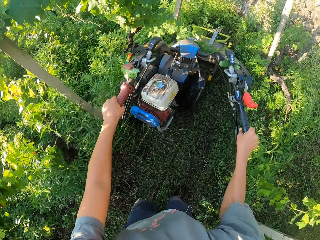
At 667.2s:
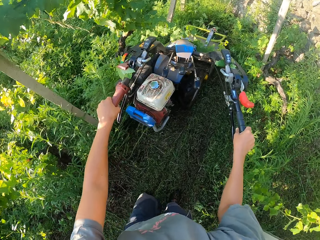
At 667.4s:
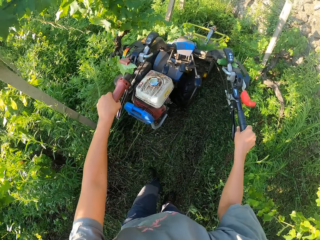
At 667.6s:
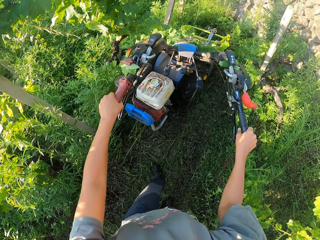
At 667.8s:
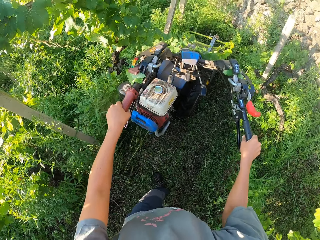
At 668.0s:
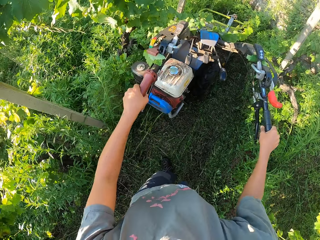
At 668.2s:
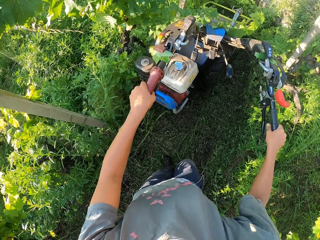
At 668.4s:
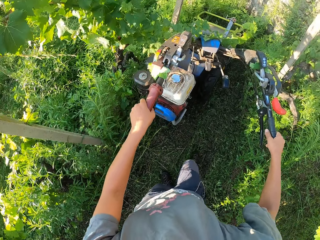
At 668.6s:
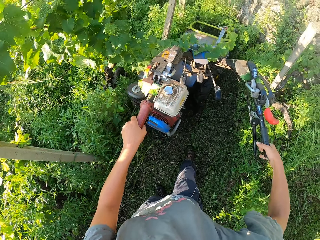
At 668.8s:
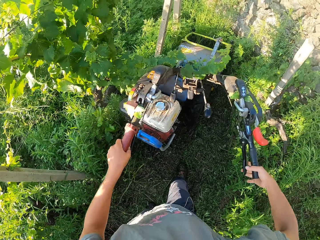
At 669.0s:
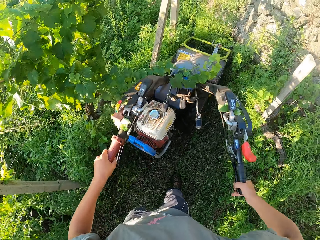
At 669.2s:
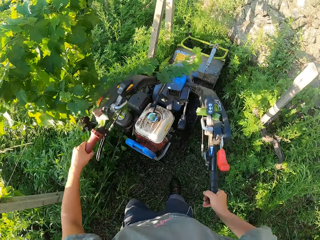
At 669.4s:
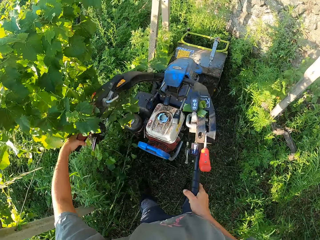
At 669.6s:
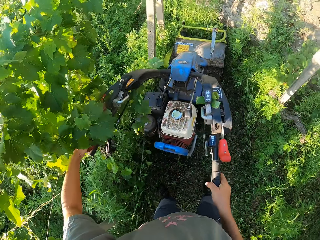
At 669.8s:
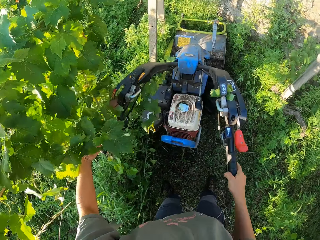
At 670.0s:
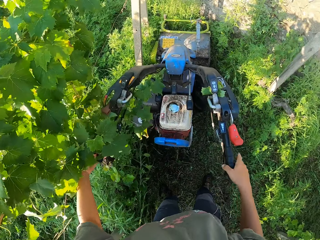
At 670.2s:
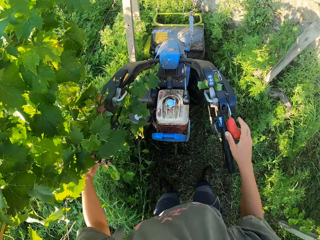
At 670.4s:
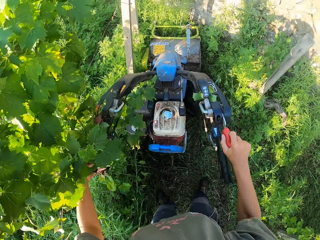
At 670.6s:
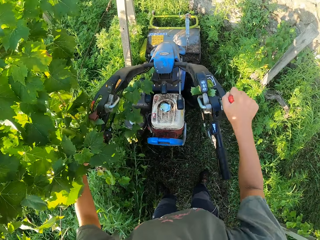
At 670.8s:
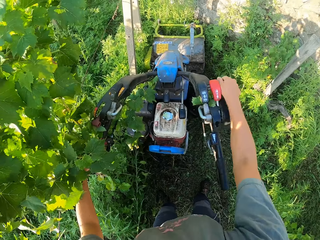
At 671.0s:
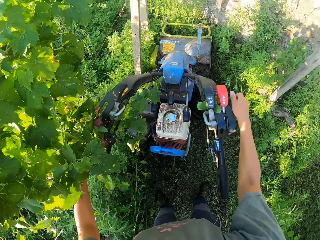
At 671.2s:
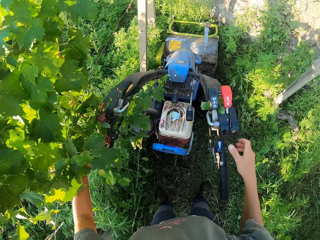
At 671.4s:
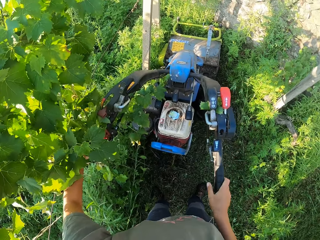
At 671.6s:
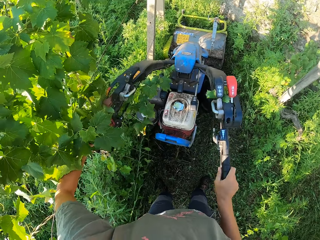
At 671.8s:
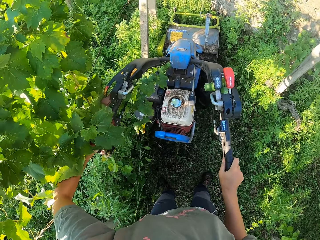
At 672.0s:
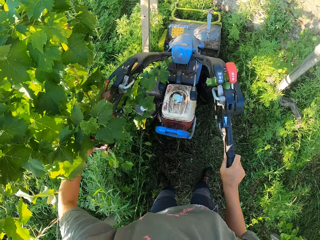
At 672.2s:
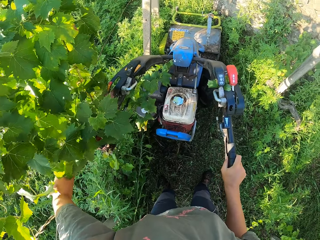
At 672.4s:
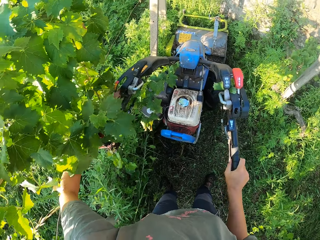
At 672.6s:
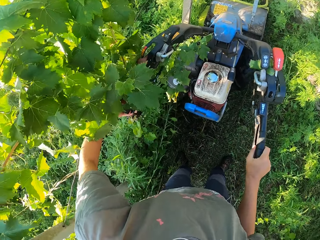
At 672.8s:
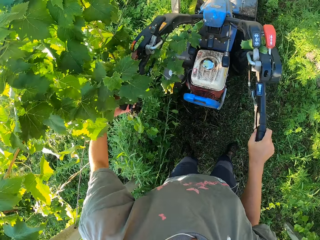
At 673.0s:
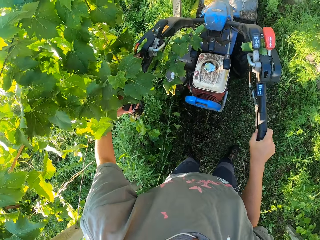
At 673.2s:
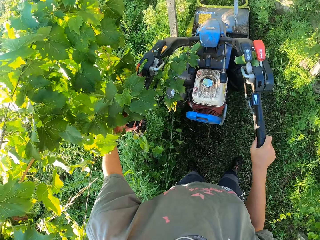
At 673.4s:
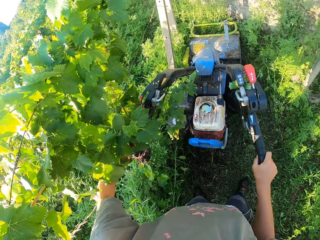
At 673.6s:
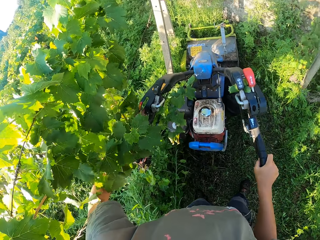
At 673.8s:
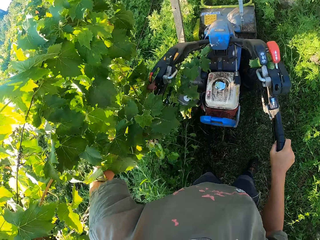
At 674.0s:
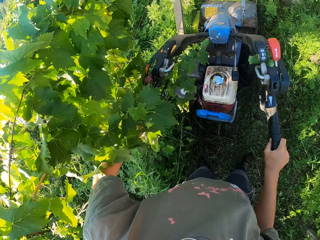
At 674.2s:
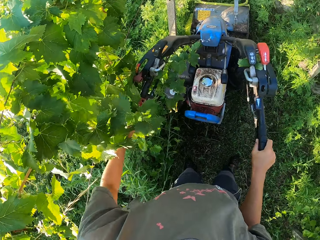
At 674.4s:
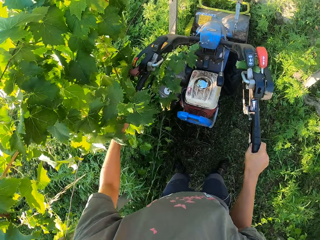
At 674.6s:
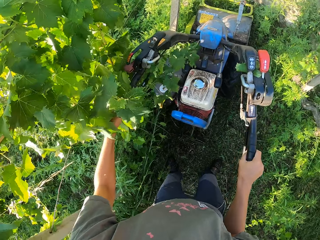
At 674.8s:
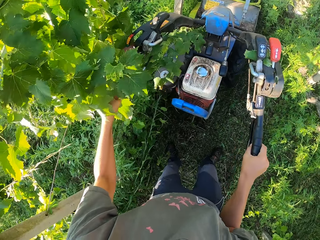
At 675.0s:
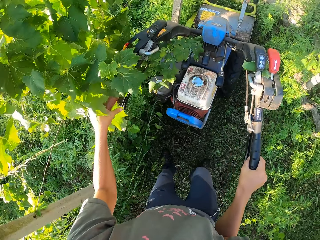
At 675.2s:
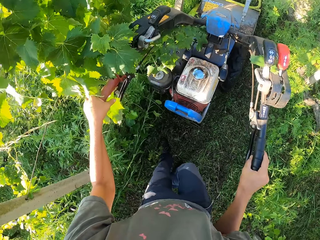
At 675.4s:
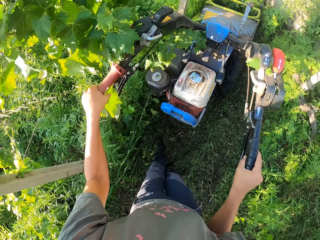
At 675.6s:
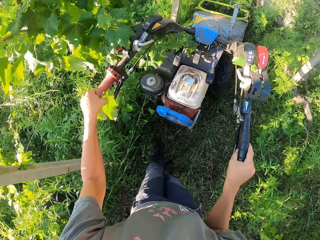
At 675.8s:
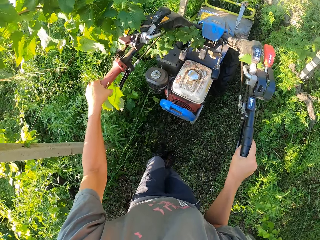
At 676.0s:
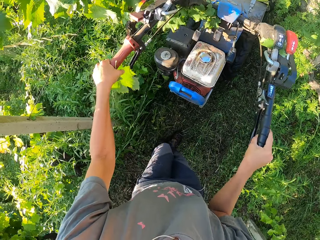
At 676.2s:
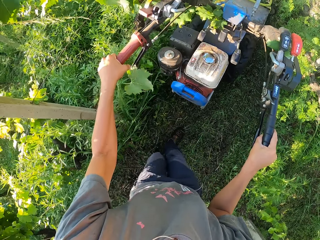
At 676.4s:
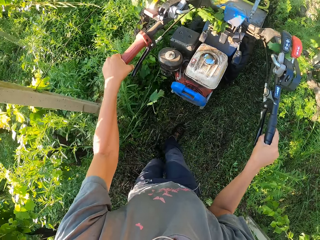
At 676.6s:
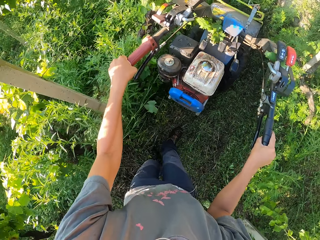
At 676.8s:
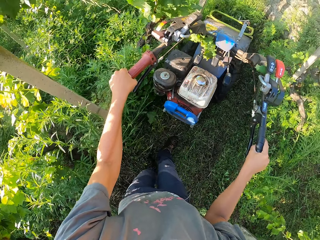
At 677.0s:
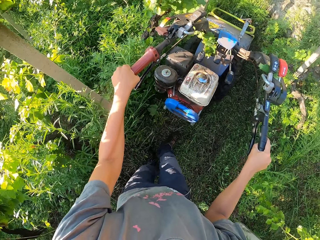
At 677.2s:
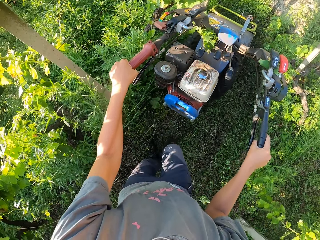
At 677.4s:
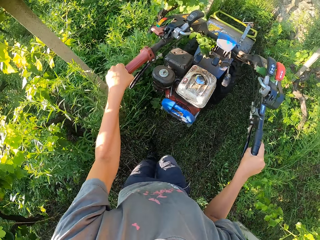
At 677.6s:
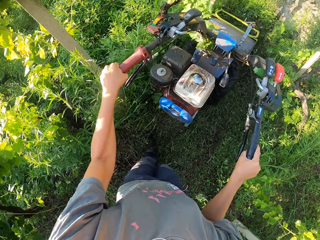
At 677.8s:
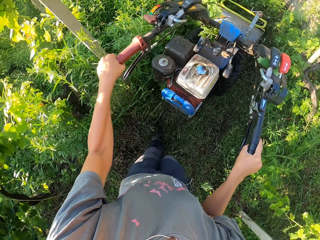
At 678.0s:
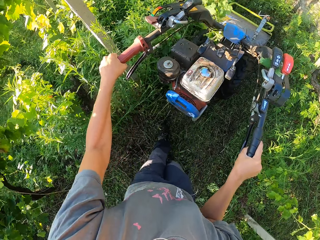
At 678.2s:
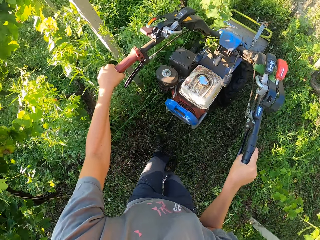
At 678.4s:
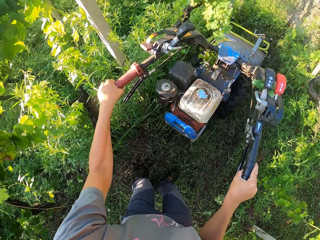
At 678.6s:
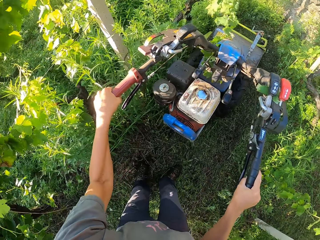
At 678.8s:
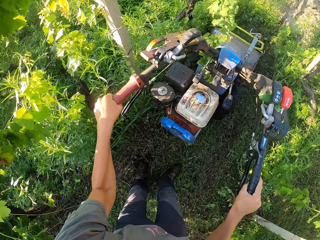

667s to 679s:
The camera wearer stops the cutting of the grass across the lawn. They push the lever on the lawn mower. They change to reverse gear. They press the clutch lever on the lawn mower. They cut the grass across the lawn with the lawn mower.

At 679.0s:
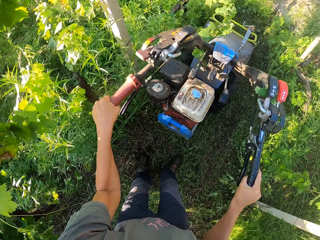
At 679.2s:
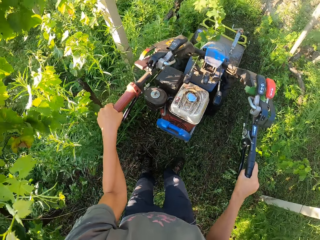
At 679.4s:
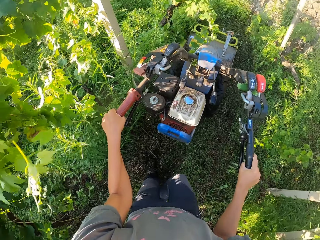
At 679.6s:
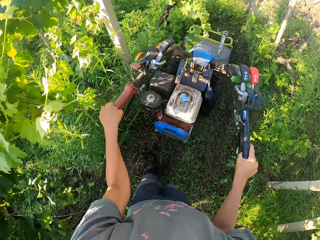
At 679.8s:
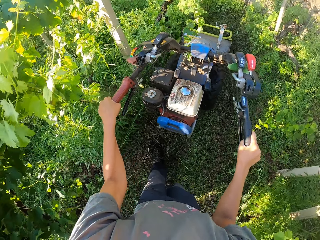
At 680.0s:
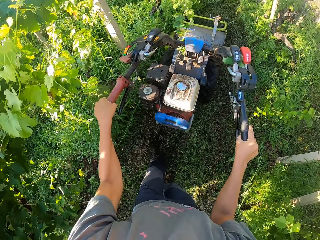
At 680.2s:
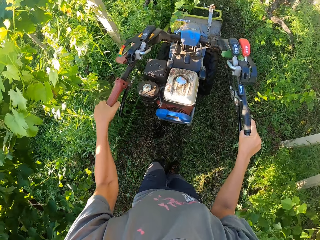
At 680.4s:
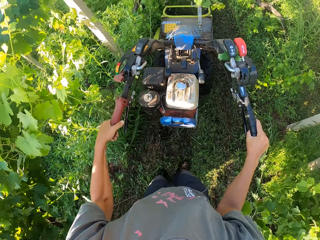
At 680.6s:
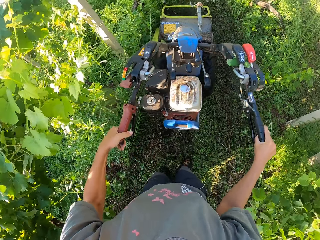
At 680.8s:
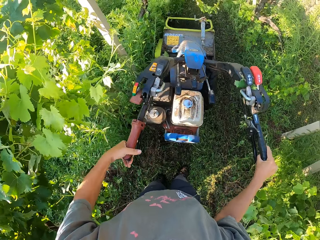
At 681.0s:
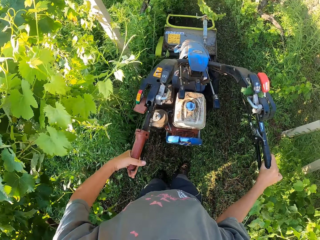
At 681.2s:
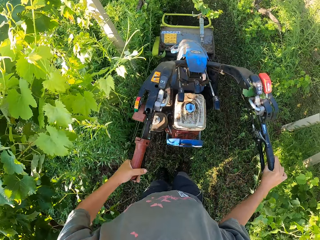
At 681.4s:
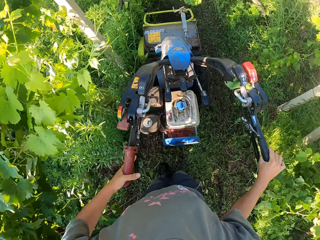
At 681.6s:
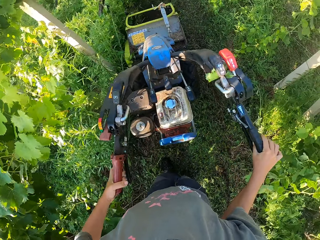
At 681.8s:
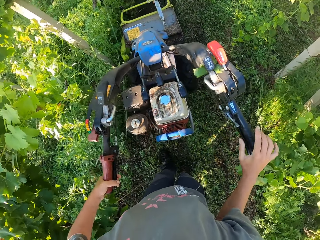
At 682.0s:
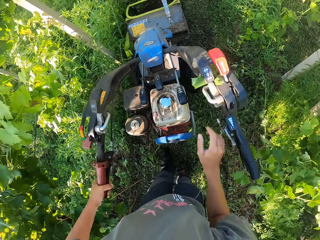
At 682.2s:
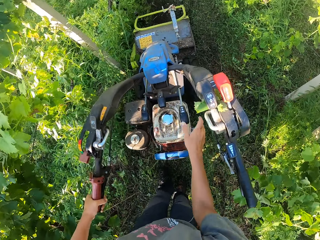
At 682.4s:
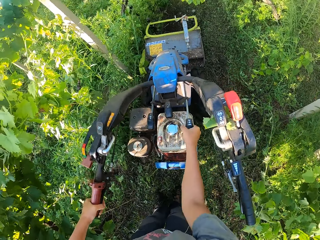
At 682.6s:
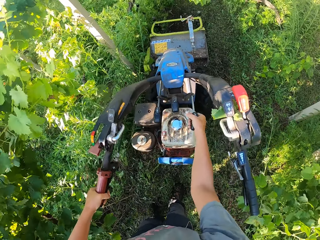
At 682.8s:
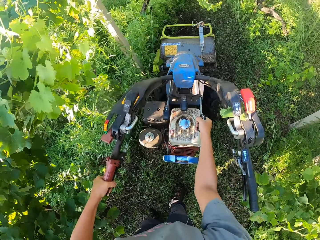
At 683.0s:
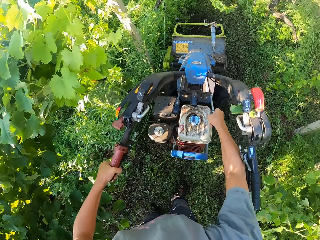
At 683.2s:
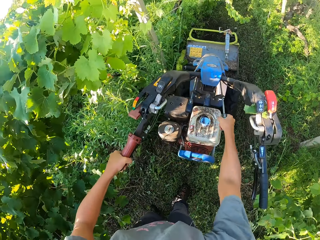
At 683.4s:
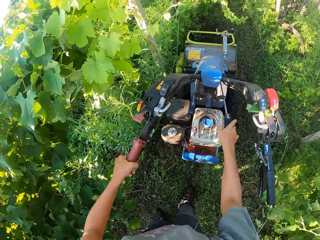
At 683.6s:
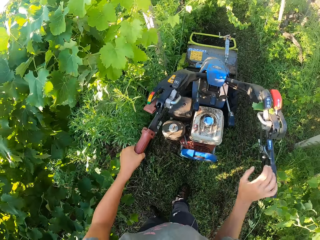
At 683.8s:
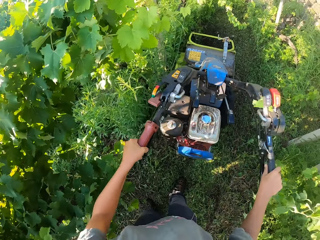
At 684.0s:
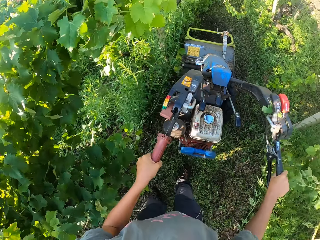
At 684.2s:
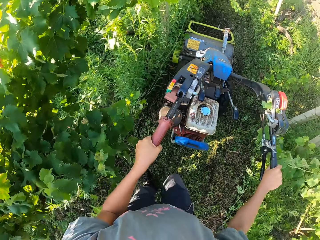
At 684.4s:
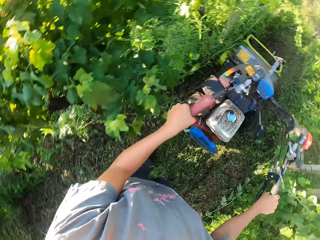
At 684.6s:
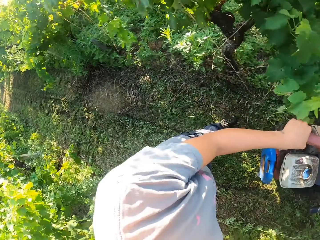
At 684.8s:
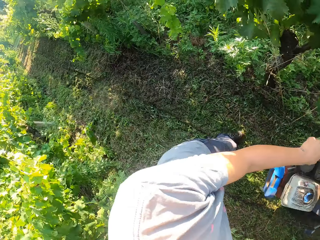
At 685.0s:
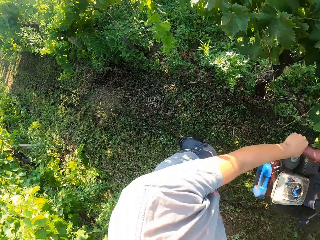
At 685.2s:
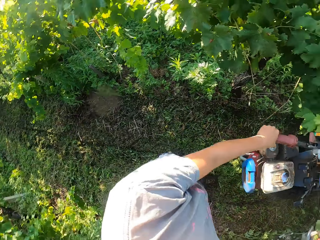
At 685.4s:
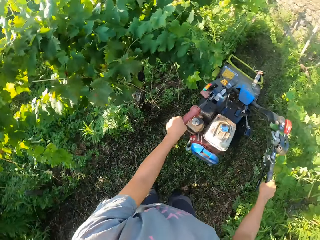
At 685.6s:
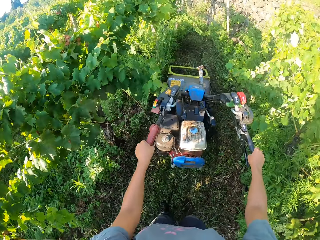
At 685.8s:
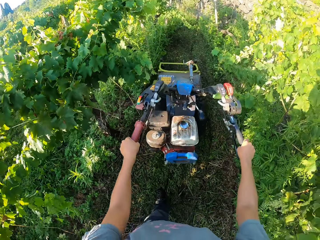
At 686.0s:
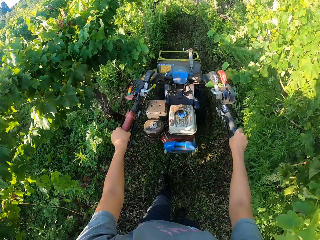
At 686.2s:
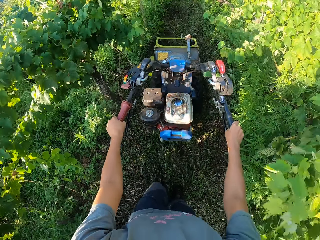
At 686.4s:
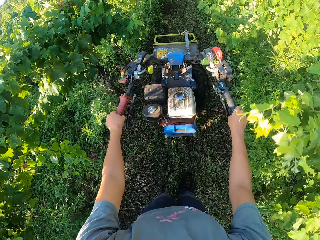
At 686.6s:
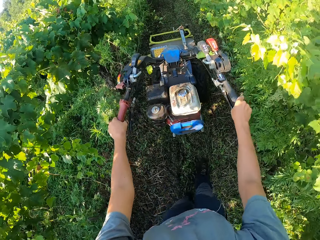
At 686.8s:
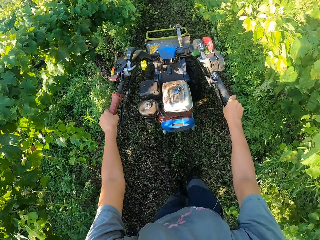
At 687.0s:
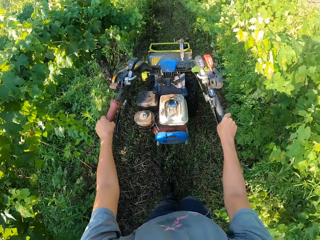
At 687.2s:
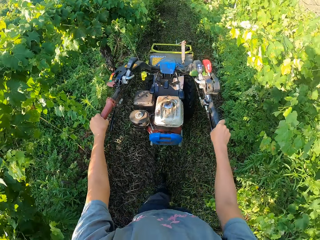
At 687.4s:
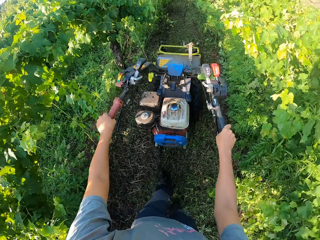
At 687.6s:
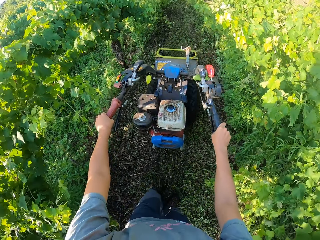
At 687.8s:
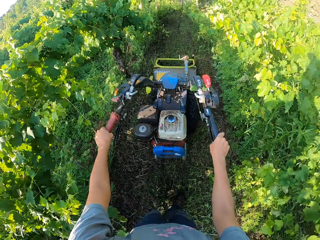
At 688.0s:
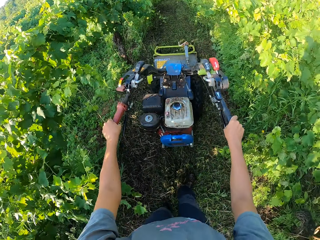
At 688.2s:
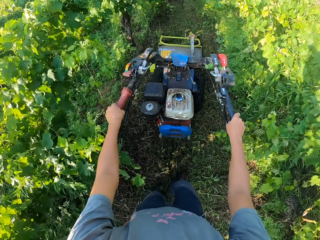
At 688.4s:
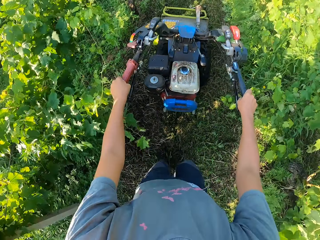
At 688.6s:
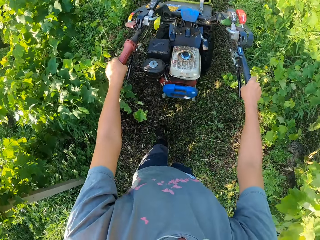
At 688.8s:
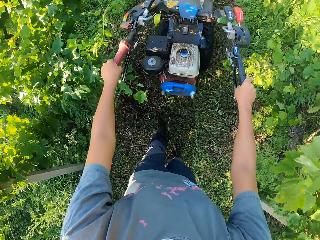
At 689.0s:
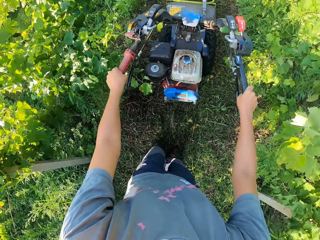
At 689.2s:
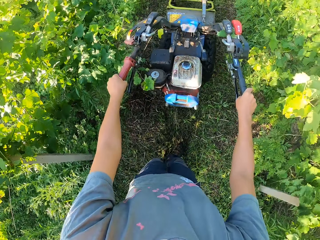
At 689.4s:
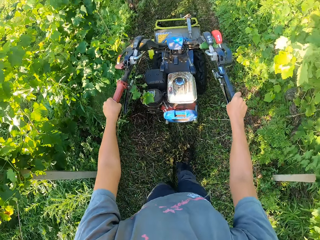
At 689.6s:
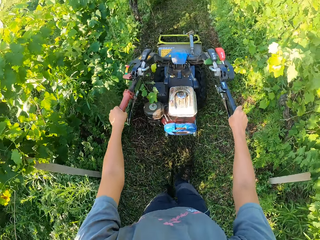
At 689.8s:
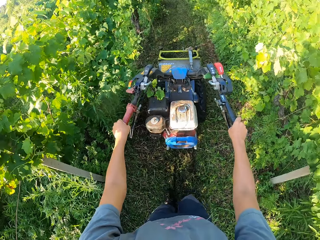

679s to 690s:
The camera wearer presses the clutch lever on the lawn mower. They hold the speed changer. They turn the lever on the lawn mower. They cut the grass across the lawn with the lawn mower.
